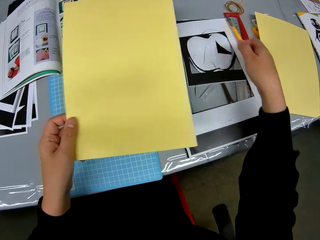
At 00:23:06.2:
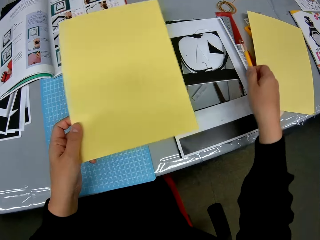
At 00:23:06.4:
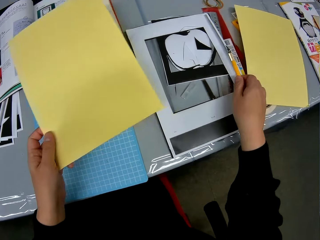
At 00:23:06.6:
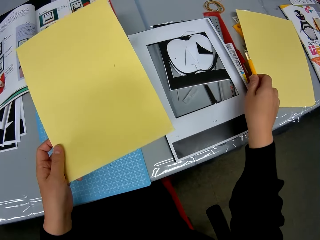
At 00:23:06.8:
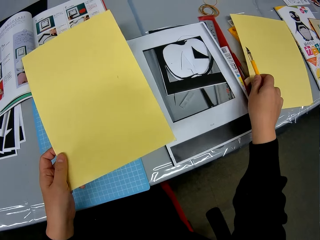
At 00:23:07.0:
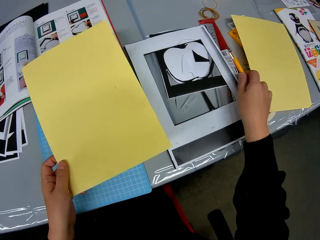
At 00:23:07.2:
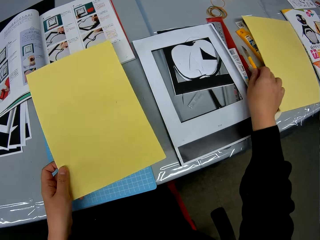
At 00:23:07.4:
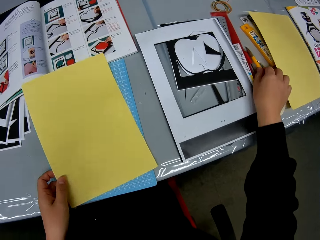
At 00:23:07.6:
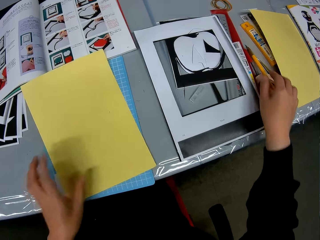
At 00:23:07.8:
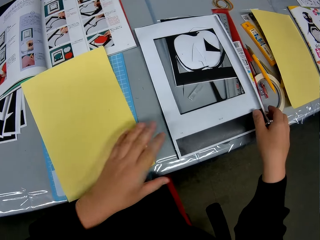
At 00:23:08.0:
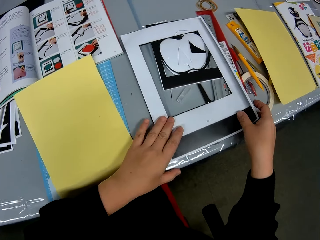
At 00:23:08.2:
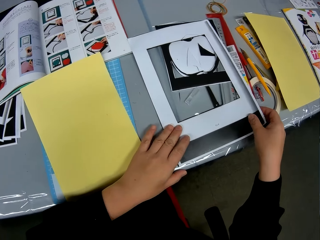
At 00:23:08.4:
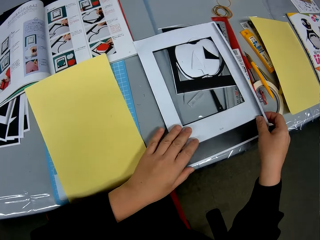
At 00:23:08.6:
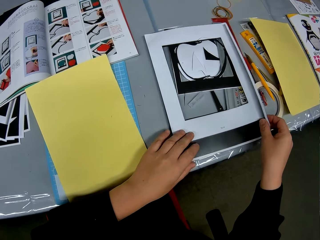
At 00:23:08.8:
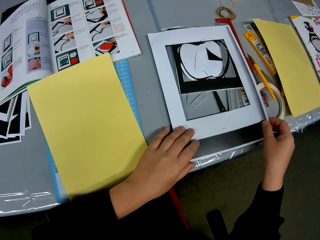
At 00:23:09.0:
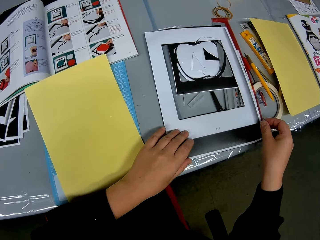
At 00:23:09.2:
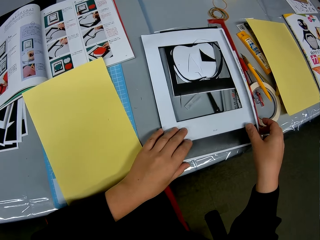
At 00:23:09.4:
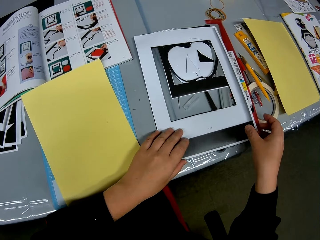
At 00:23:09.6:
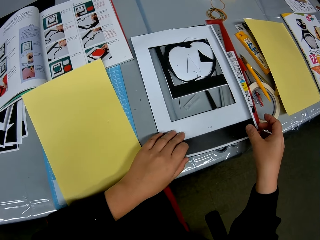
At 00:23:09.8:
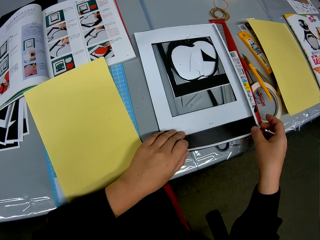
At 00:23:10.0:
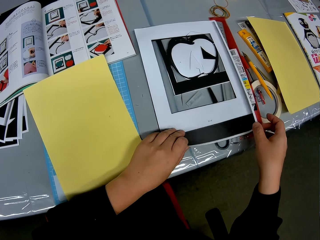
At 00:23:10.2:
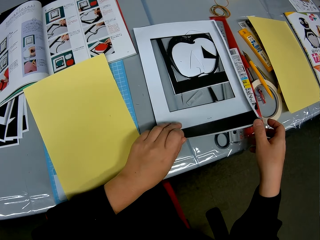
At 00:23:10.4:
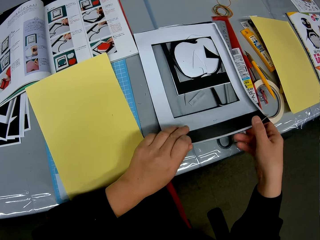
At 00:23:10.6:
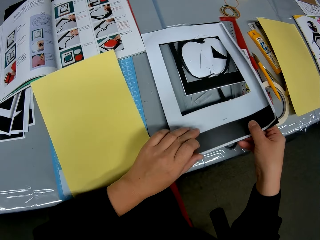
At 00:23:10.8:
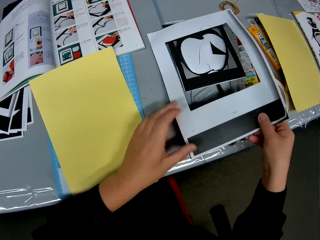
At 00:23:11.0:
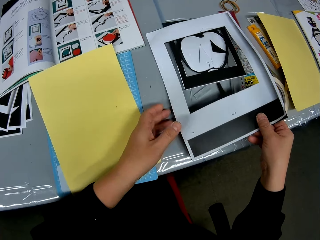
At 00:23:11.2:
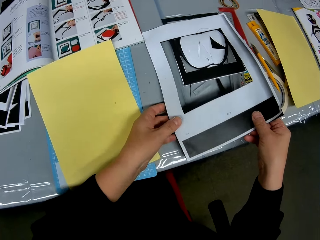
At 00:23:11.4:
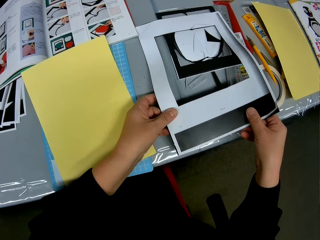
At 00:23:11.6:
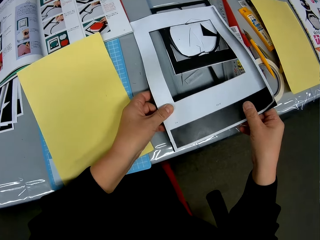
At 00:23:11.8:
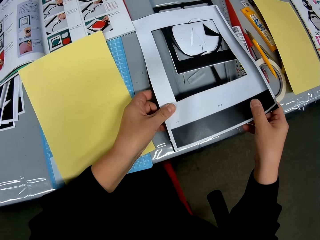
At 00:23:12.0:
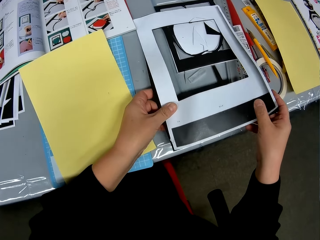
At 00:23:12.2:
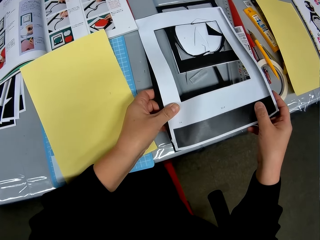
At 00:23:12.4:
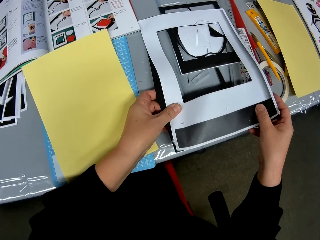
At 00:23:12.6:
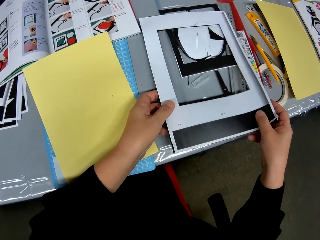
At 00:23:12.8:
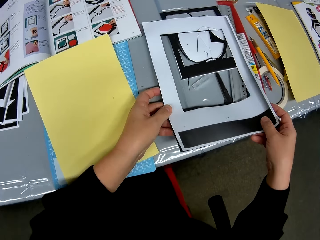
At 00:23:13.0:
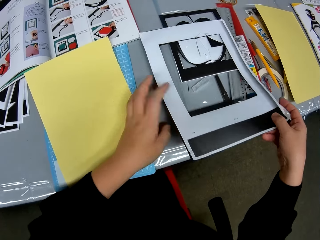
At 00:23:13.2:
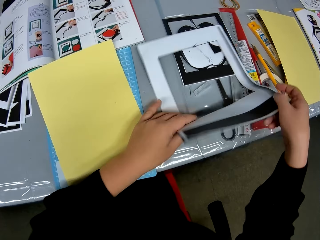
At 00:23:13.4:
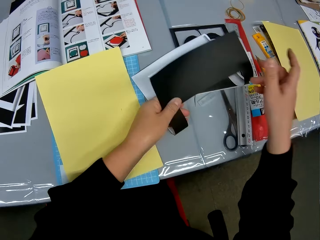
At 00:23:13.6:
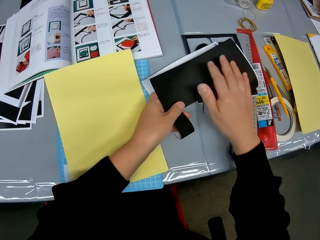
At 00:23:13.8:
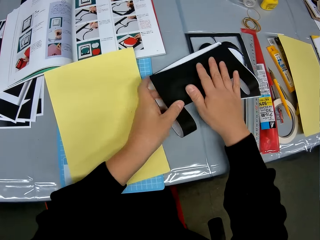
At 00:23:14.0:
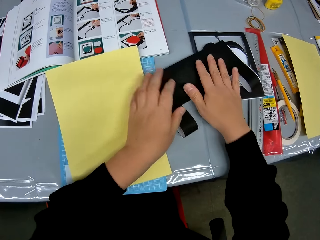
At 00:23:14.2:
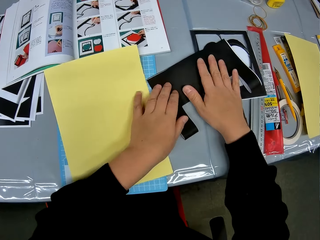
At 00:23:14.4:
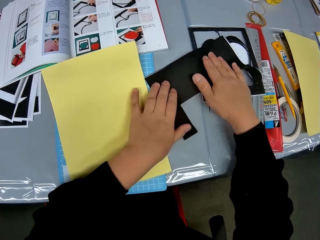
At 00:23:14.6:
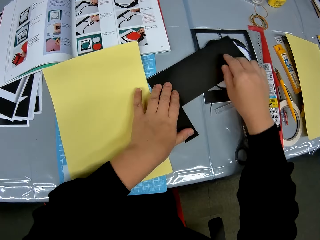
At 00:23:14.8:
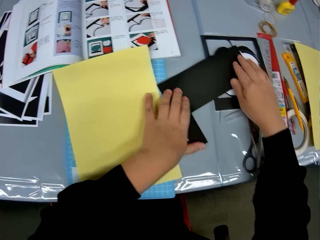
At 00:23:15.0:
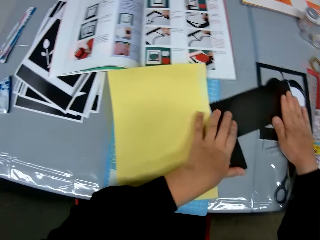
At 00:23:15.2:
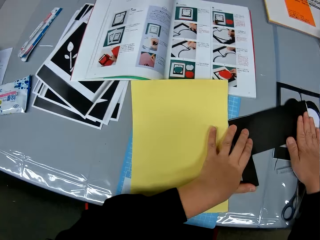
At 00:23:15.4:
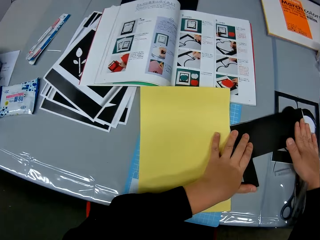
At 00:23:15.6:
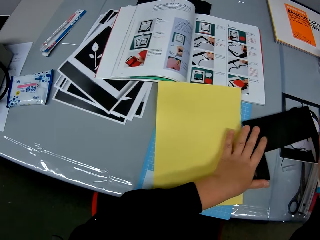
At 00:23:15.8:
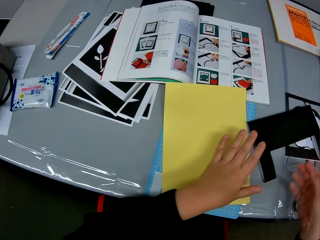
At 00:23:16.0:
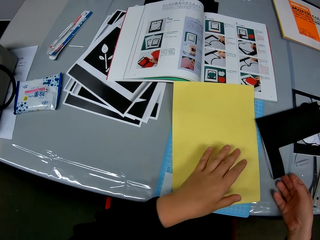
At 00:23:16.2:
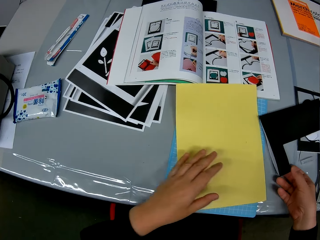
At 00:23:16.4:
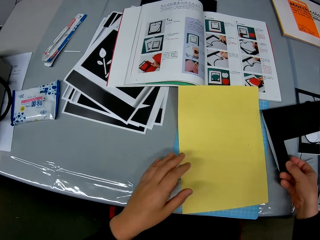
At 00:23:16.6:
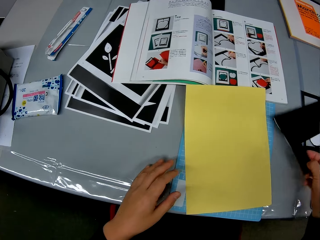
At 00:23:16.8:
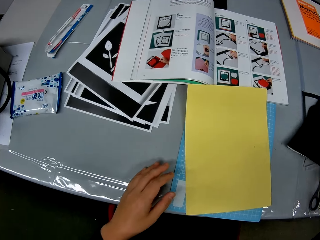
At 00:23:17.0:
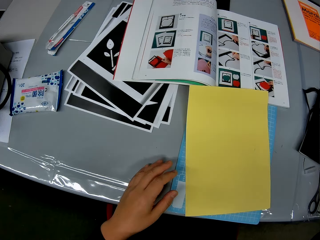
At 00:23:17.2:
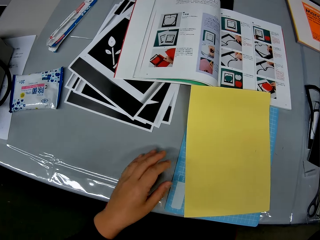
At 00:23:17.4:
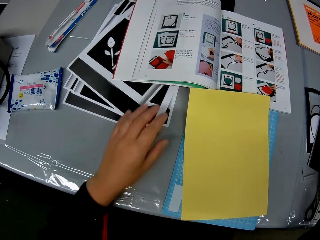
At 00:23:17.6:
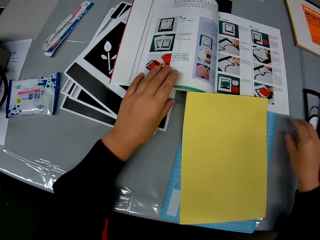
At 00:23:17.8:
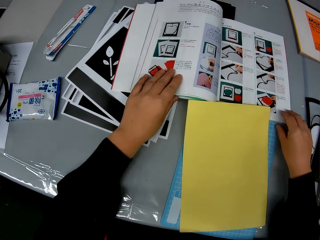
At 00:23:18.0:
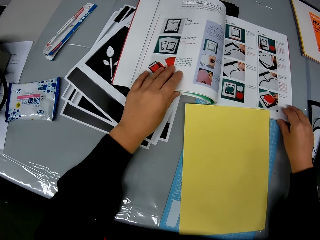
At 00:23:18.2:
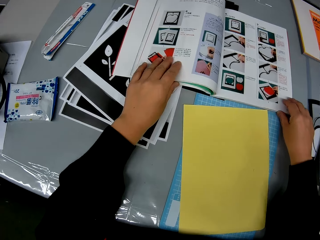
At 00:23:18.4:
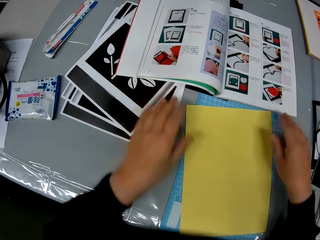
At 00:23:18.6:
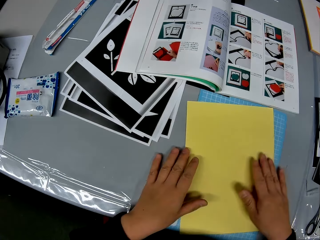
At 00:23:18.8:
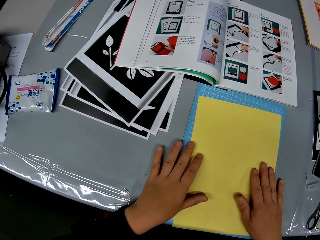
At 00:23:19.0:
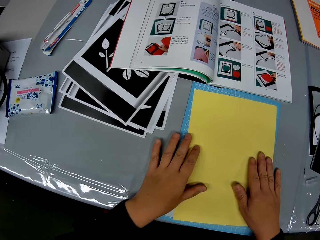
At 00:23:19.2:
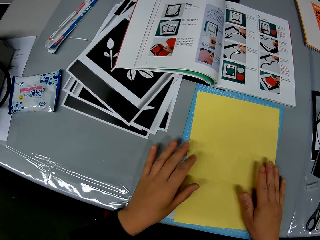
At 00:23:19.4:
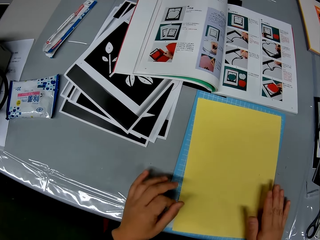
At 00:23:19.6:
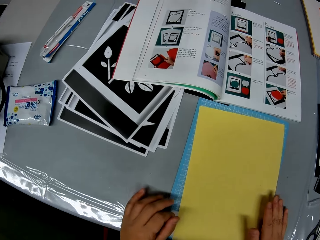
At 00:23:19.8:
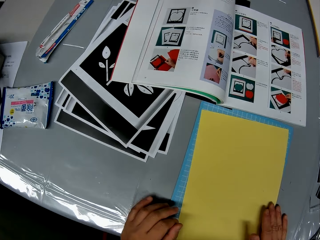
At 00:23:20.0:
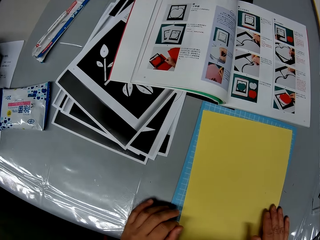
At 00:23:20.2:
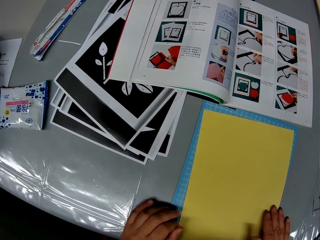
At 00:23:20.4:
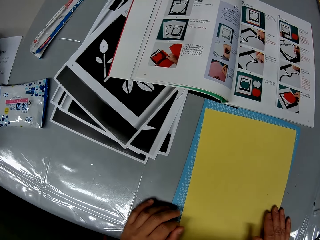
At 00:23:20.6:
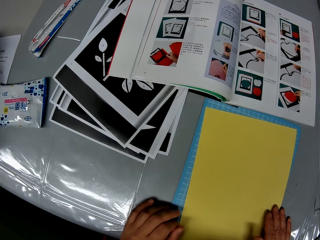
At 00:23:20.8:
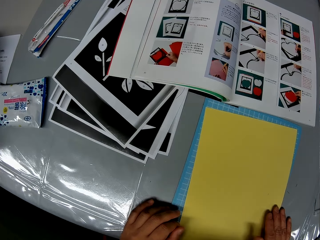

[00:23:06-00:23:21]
The camera wearer pours the dirt in his hand on some crafts. He drops the trim knife on the table and drops the yellow paper on the table. He holds another crafting paper. He picks up a black and white paper. He folds the paper in two. He straightens the crafting paper. He extends the crafting paper. He moves the paper aside. He moves the manual book forward. He holds the crafting paper on the table. He places his hands on the yellow paper.

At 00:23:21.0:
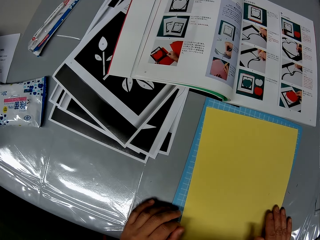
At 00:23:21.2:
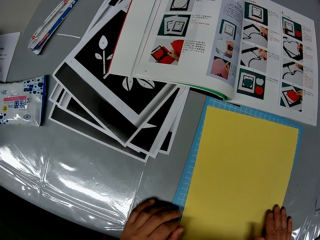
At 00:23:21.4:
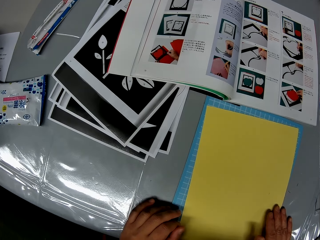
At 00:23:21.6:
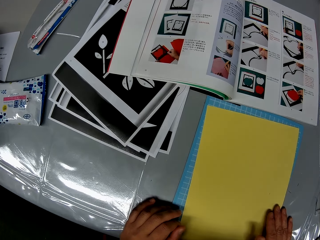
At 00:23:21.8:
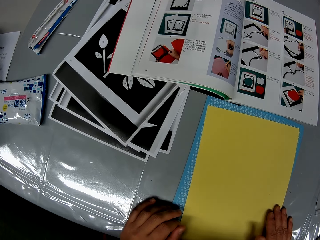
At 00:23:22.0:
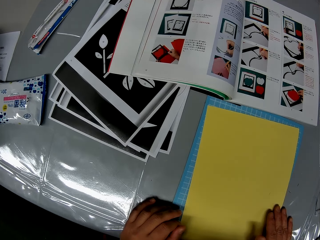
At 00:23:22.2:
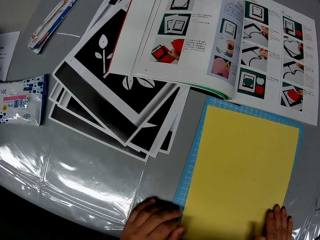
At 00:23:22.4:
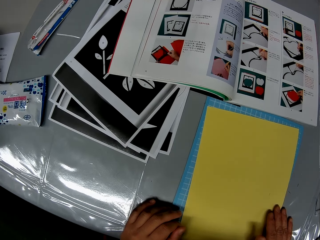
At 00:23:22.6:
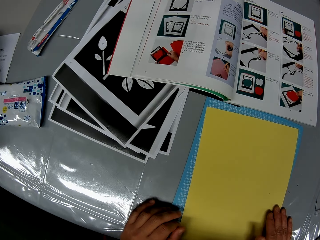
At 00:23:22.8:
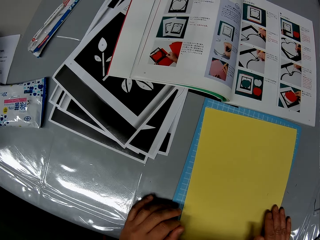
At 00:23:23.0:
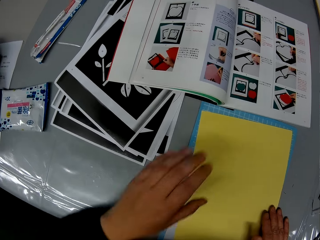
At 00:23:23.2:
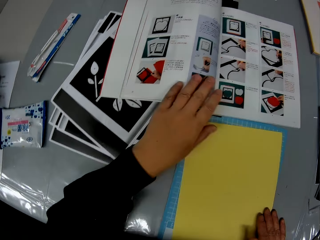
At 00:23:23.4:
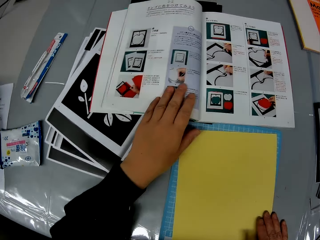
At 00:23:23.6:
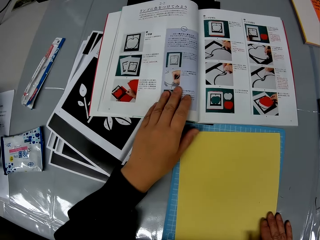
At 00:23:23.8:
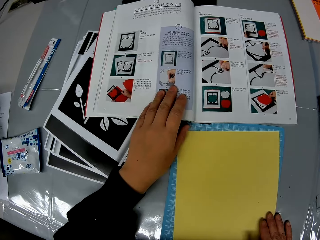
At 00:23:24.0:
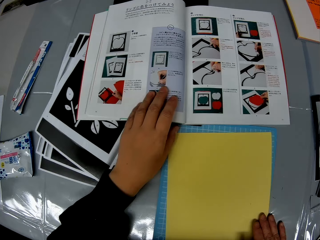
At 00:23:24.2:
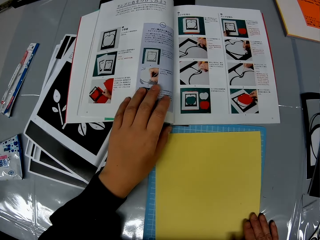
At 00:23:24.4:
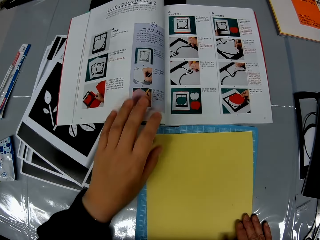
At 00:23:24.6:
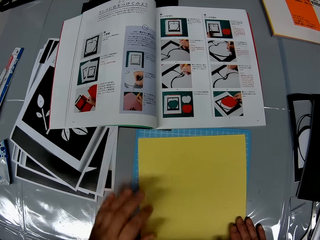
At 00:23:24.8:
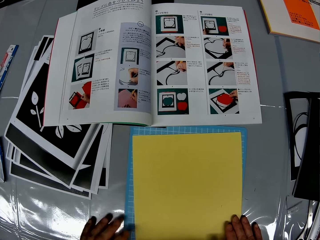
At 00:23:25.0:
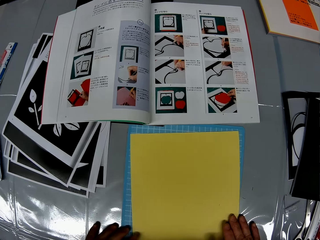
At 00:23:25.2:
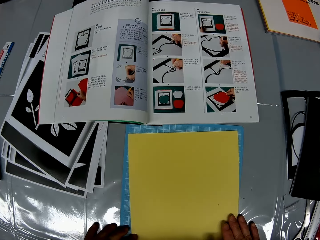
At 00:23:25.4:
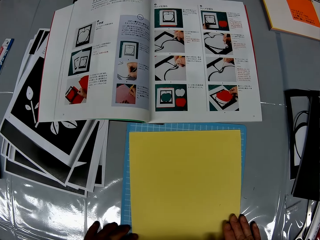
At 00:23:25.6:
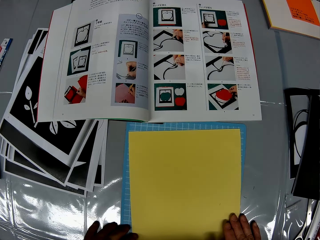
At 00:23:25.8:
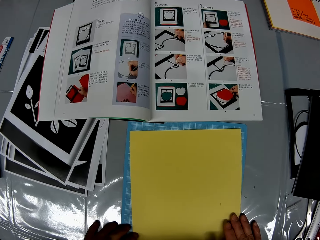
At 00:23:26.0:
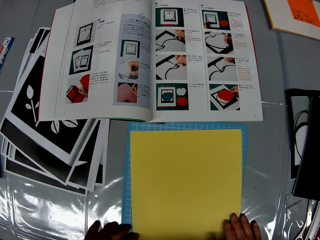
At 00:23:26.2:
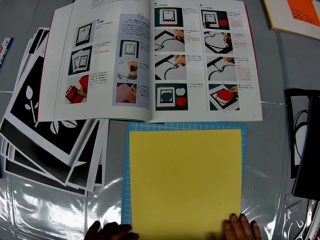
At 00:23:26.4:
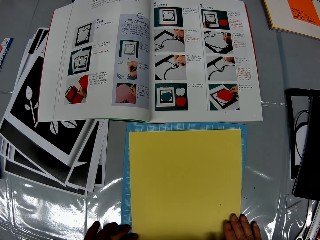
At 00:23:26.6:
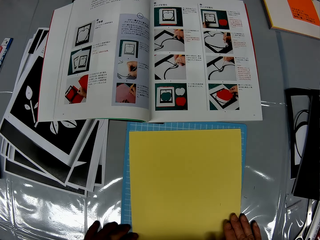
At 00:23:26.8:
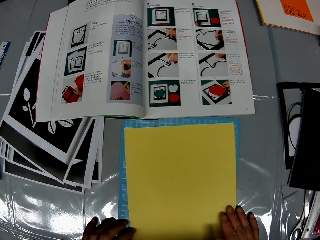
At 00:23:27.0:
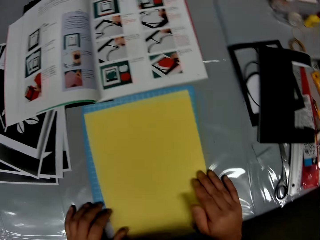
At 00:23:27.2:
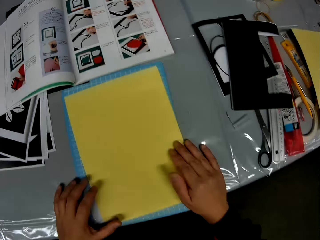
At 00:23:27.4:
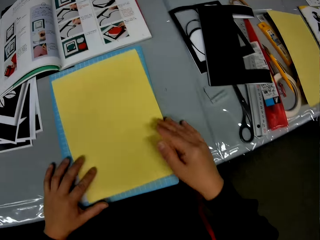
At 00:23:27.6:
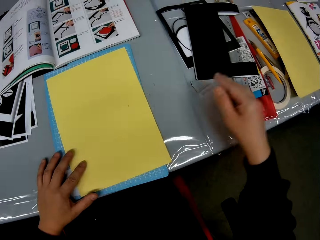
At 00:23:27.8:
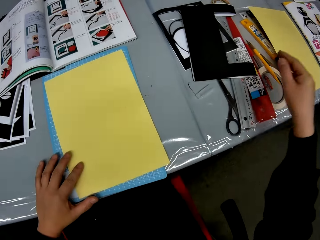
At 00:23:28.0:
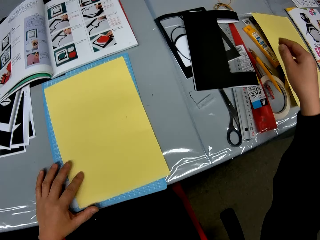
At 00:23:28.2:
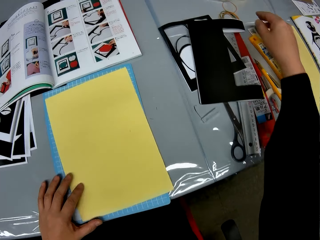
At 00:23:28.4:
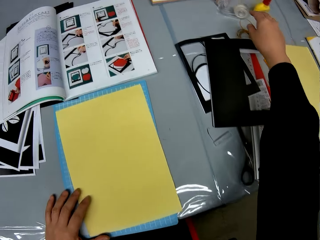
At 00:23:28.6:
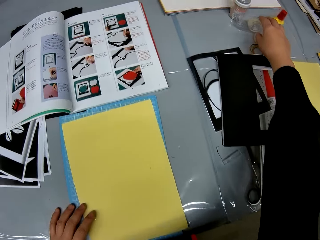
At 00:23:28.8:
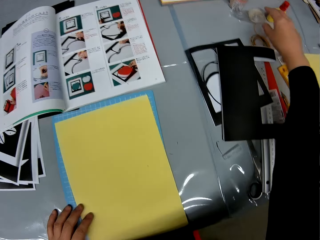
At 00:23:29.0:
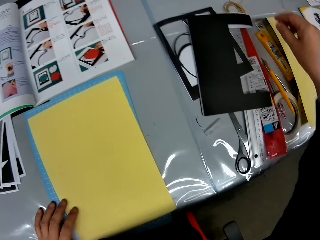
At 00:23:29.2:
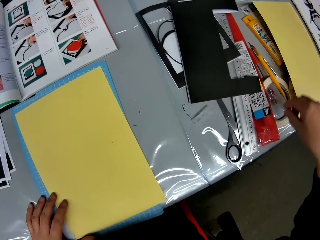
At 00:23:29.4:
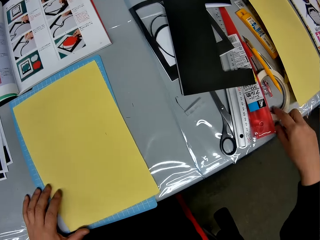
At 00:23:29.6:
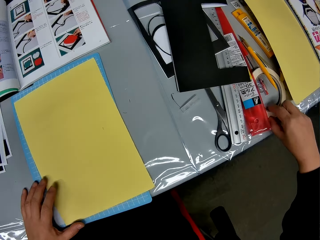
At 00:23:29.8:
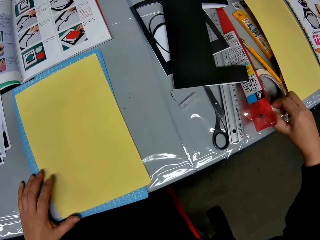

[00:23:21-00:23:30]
The camera wearer touches the manual. They check the manual book. They pick the seal tape from the table.
